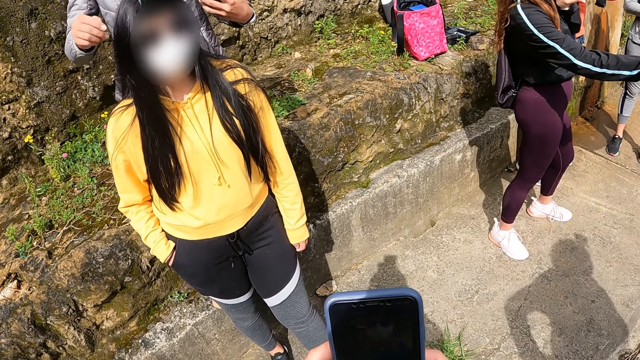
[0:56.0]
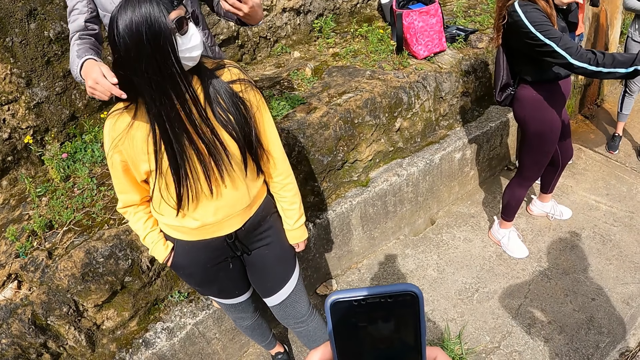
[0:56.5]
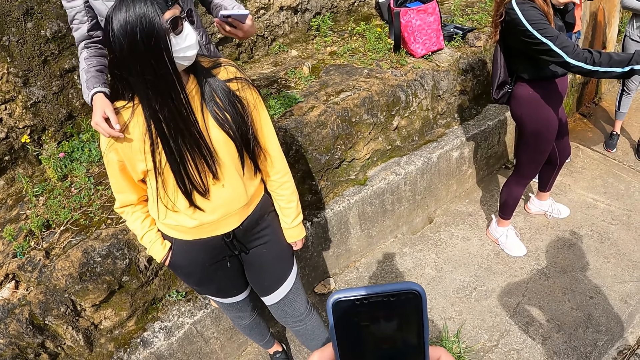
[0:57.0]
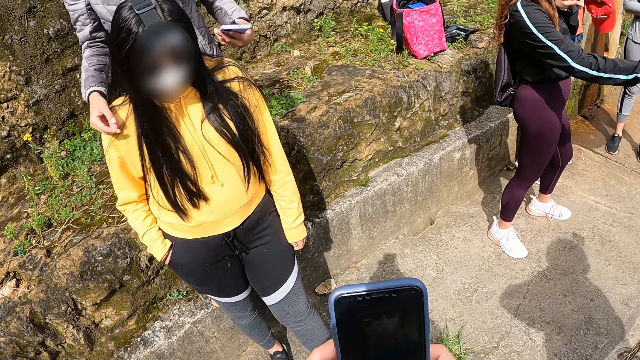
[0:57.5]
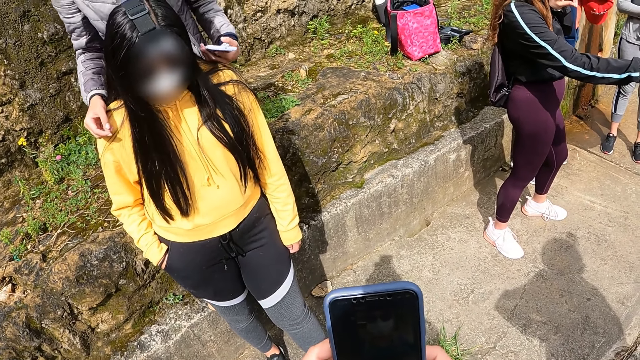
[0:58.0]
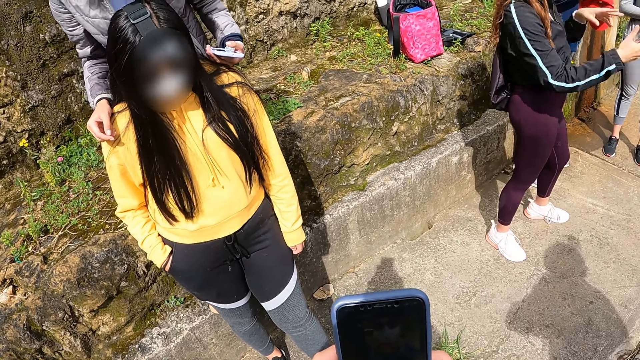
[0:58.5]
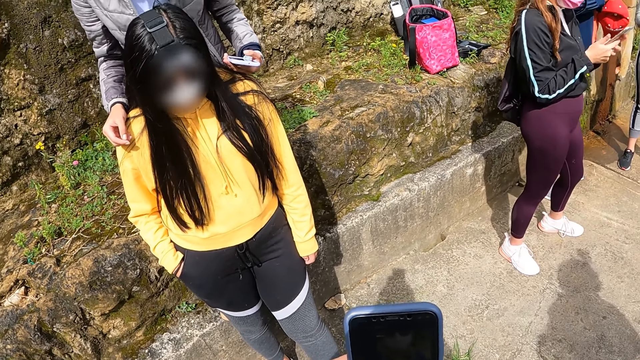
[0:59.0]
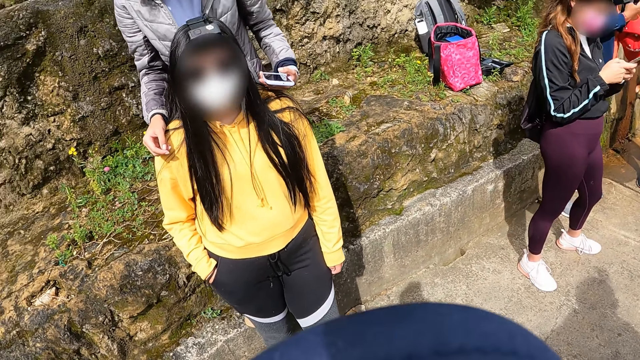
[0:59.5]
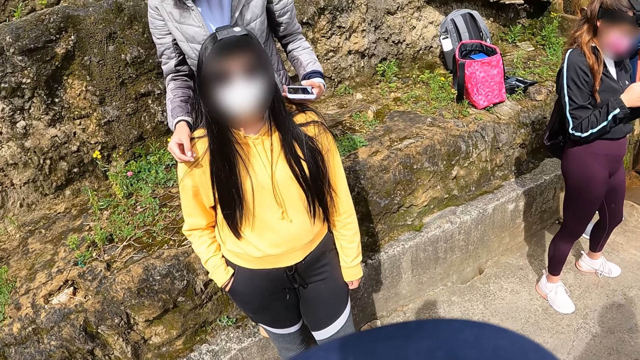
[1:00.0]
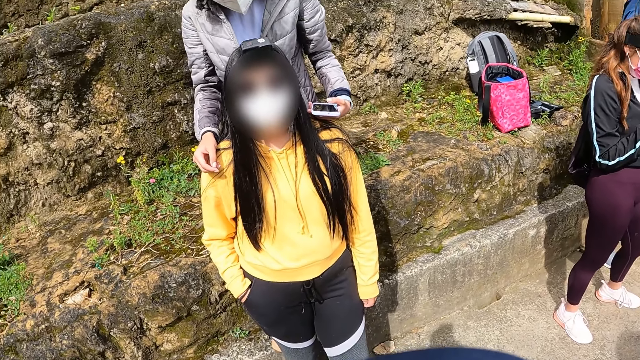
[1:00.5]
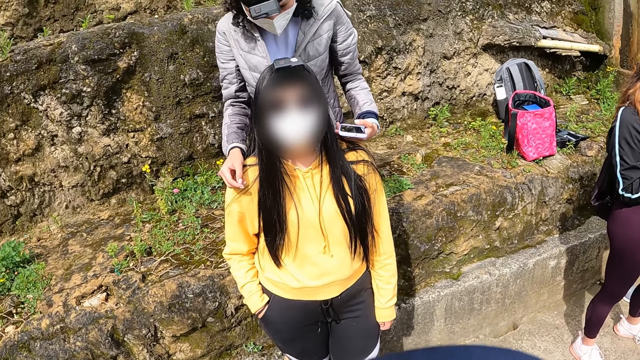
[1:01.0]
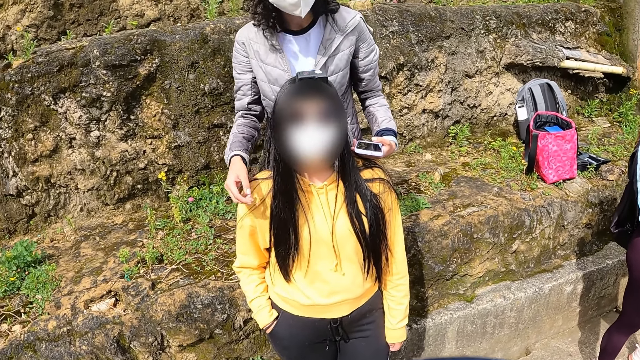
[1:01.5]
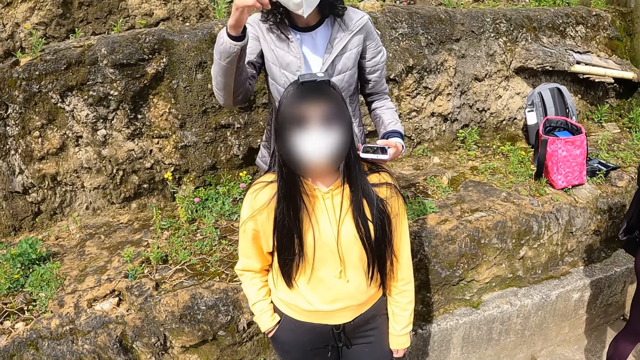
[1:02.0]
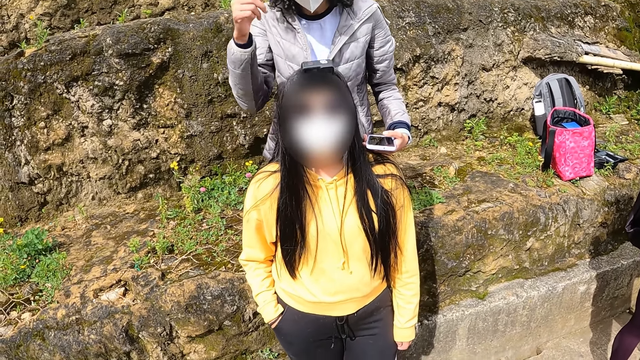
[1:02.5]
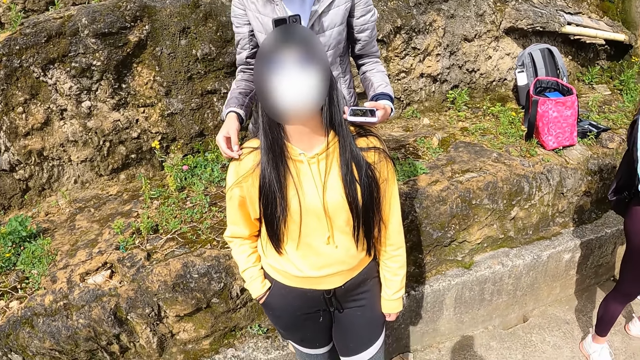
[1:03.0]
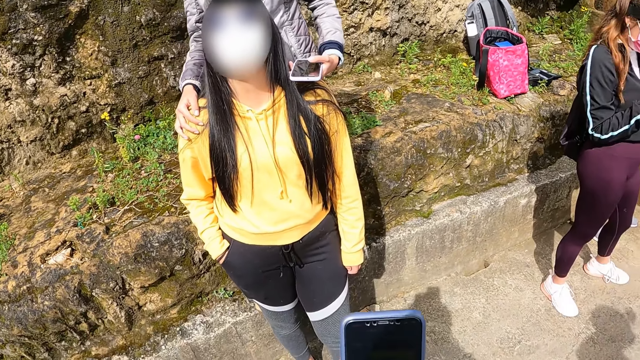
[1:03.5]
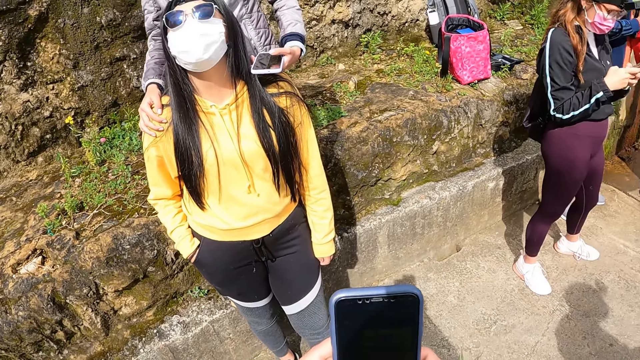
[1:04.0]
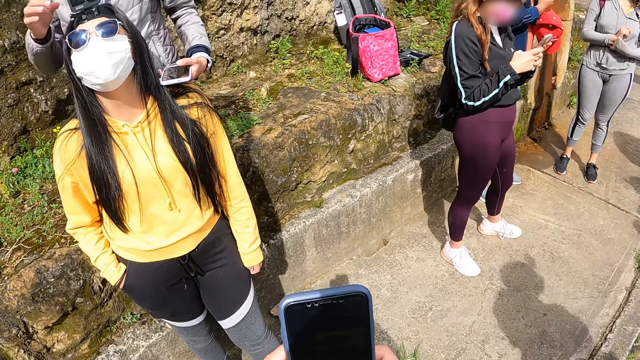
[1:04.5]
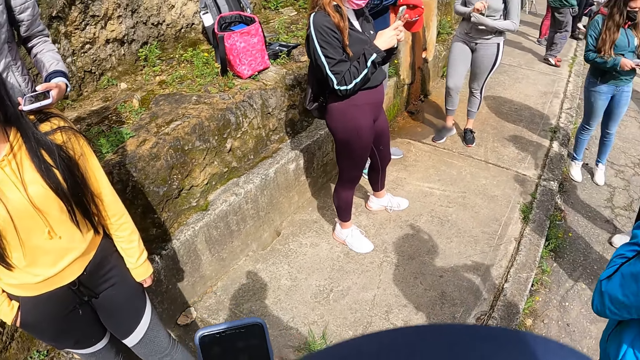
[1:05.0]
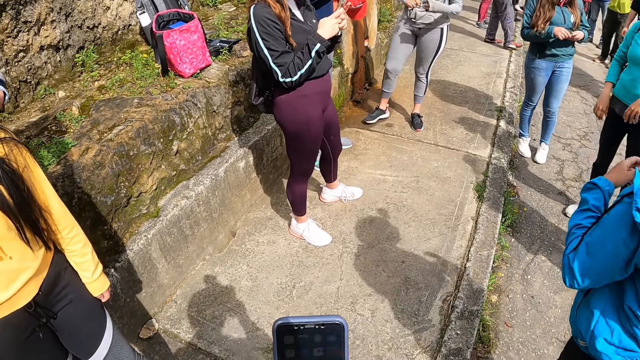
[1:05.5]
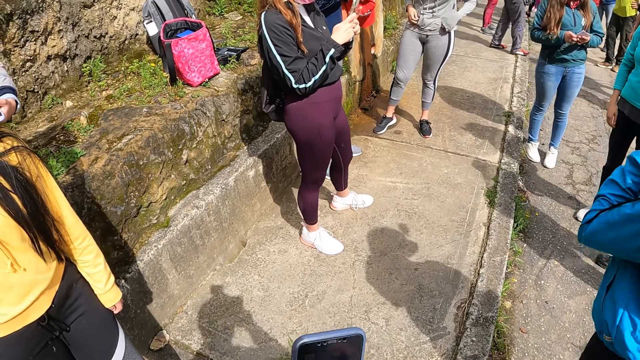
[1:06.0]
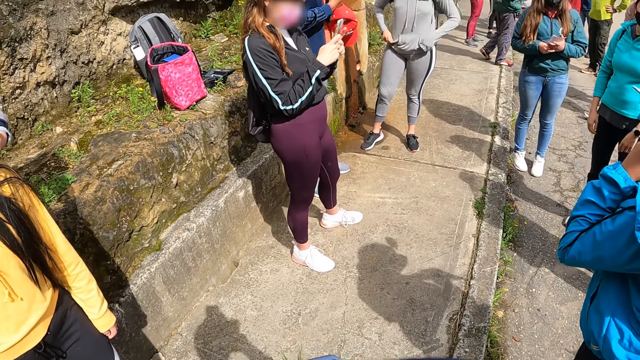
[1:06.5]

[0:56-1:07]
The first woman places her right hand on the right shoulder of the other woman. The other woman looks the other side. The first woman places her left hand on the left shoulder of the other woman. The man lifts up his hand. The first woman places her right hand on the shoulder of the other woman. The camera wearer raises the phone in his hand. The first woman adjusts the camera on the head of the other woman with her right hand.

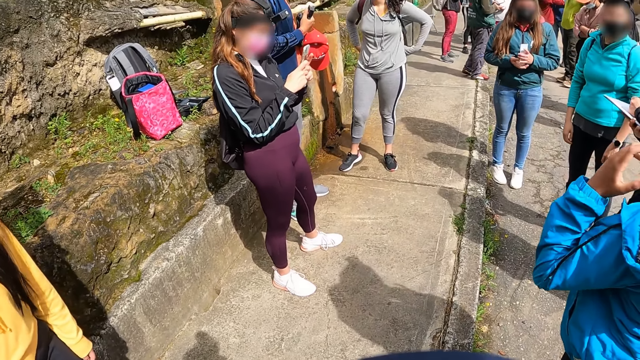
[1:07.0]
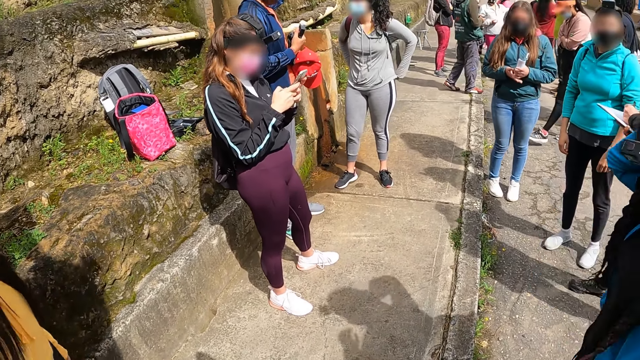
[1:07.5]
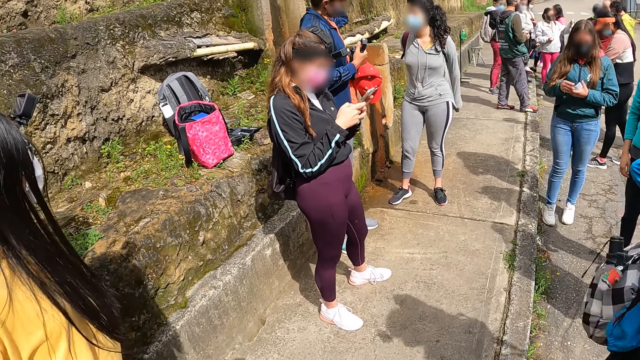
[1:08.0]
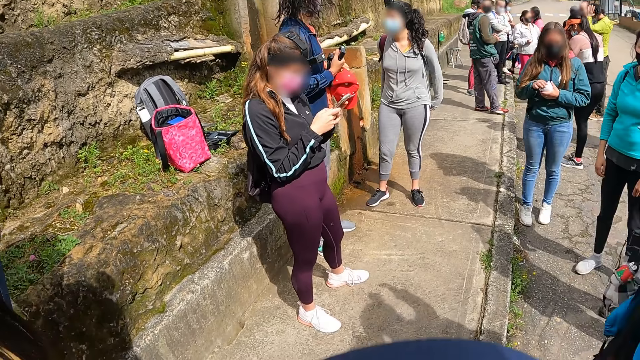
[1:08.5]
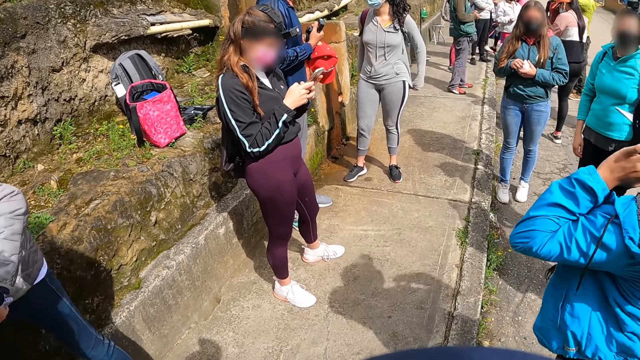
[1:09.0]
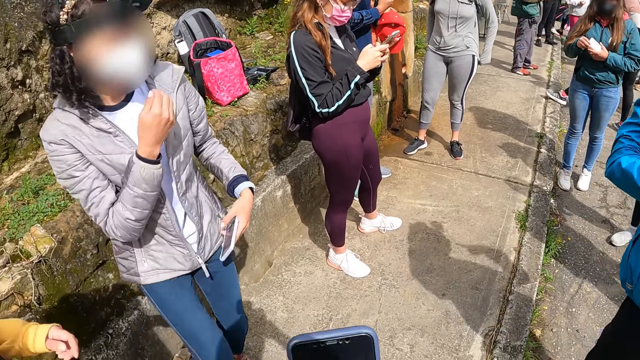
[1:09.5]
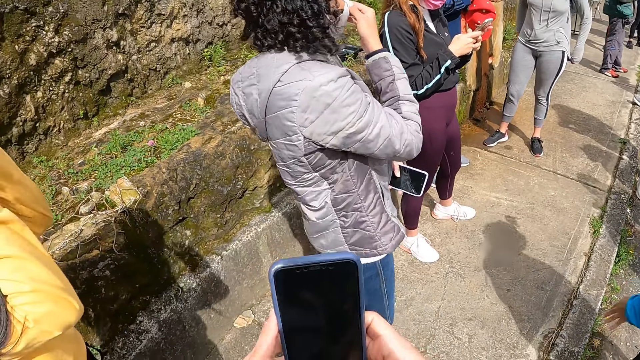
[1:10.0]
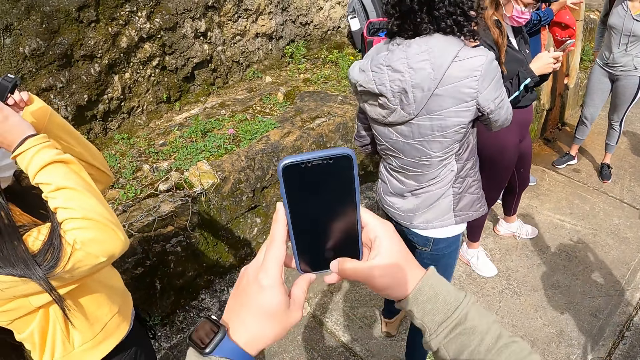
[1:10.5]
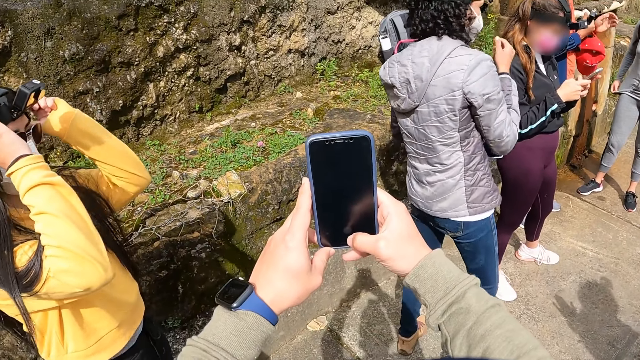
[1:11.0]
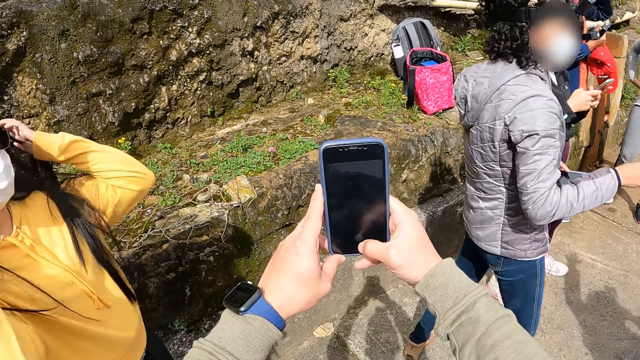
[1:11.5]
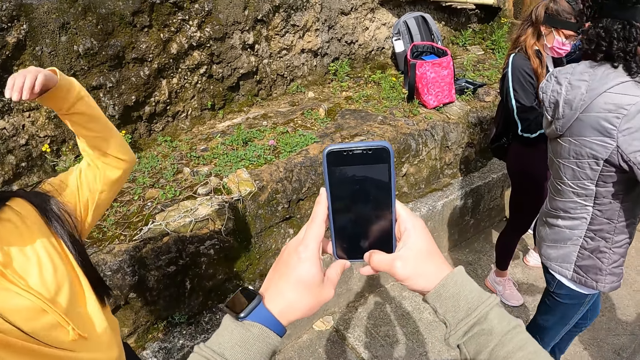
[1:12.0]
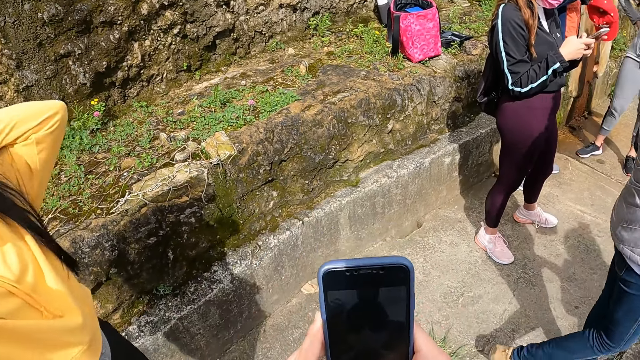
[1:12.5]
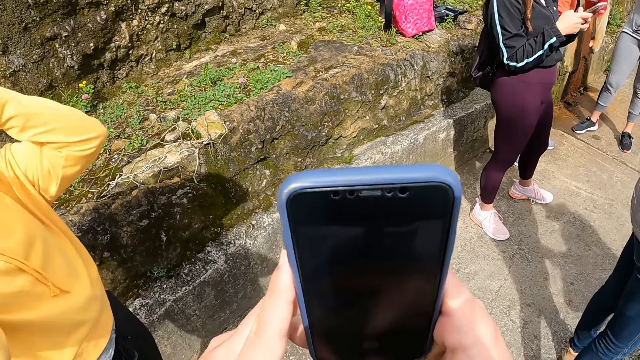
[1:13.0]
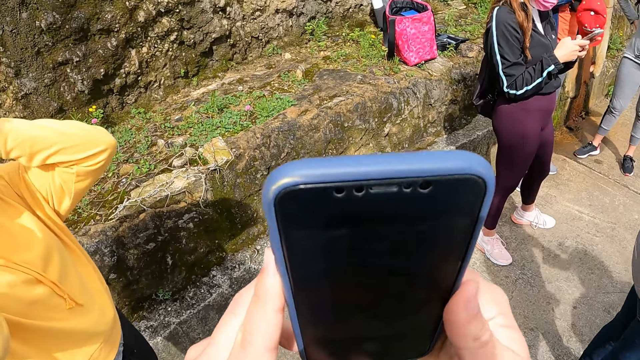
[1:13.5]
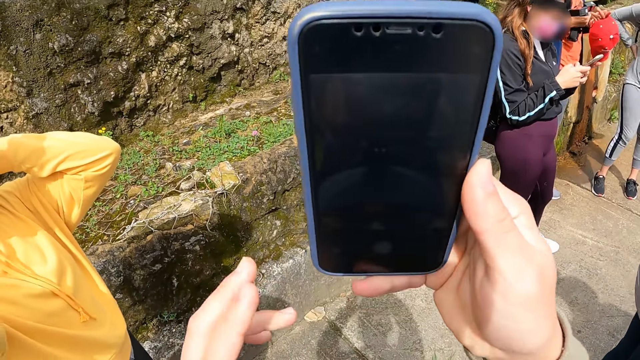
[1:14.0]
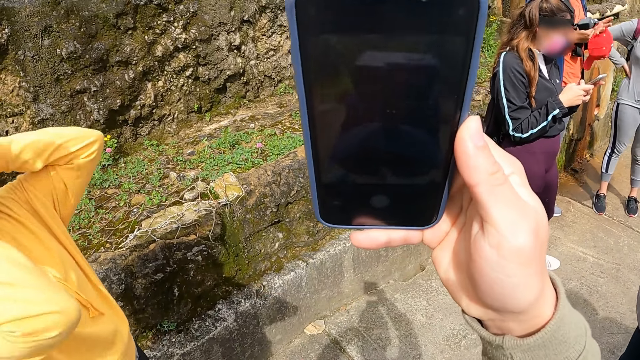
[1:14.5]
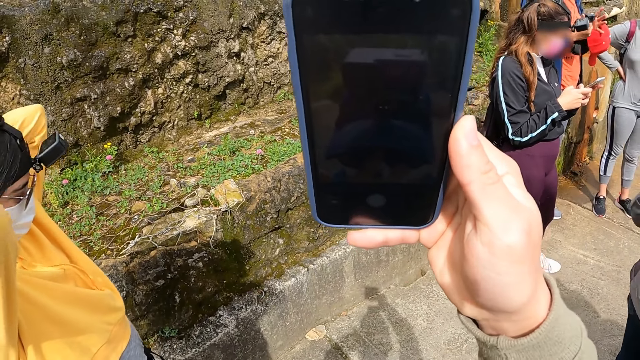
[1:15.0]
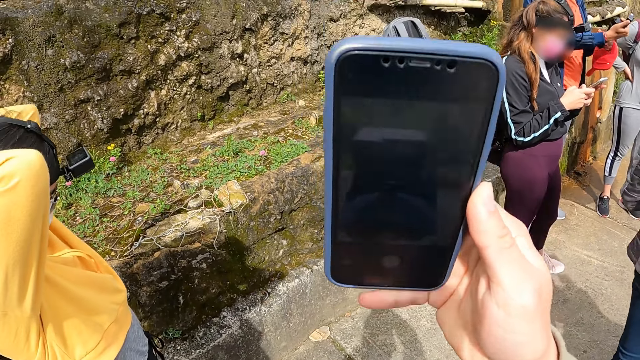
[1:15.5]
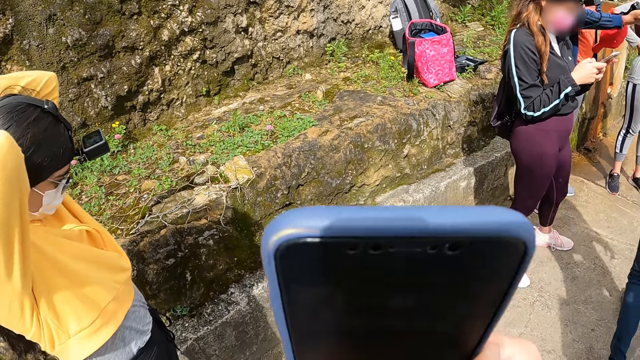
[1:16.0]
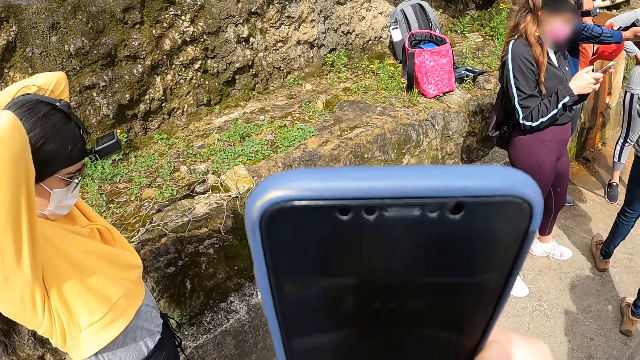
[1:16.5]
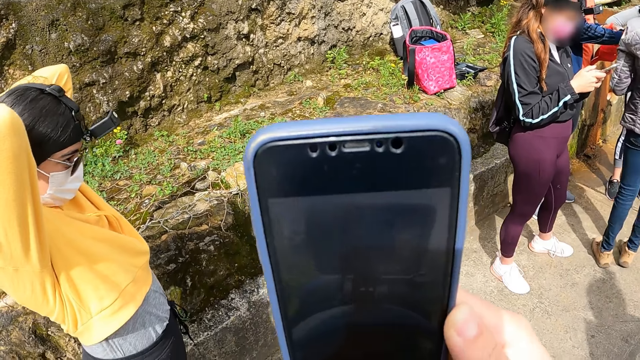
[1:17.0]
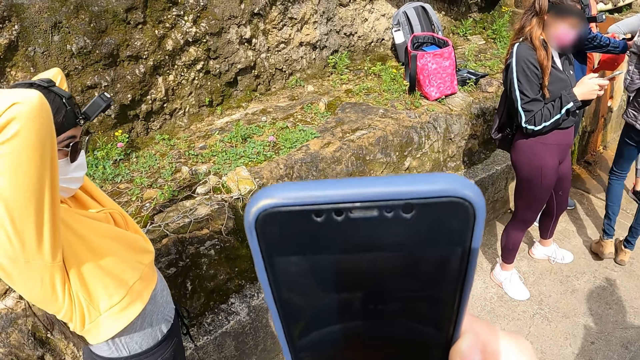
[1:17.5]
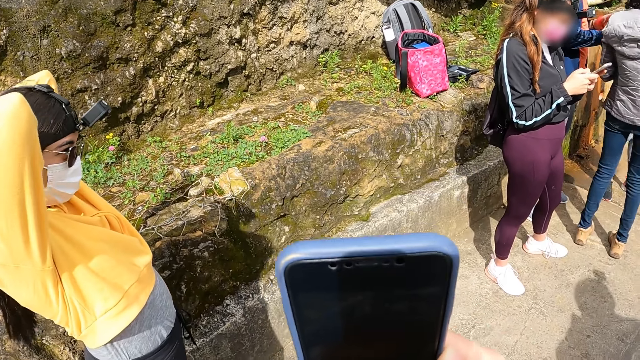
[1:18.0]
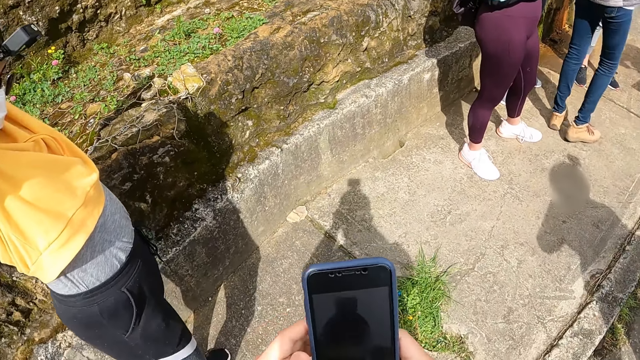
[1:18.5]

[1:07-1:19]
The first woman climbs down from a pavement. She adjusts a nose mask on her face with her right hand. The man walks away. The other woman adjusts the camera on her head with both hands. The camera wearer takes photographs with the phone in his hands. The other woman adjusts her hair with both hands. The camera wearer takes his left hand off the phone in his hands. He raises his phone. The other woman touches her hair.
